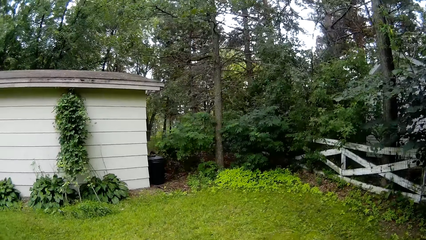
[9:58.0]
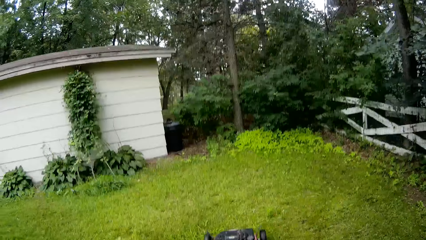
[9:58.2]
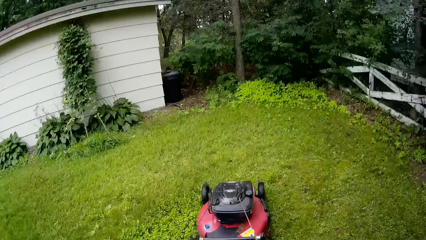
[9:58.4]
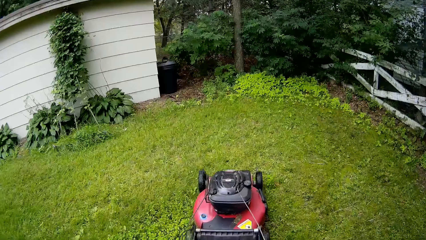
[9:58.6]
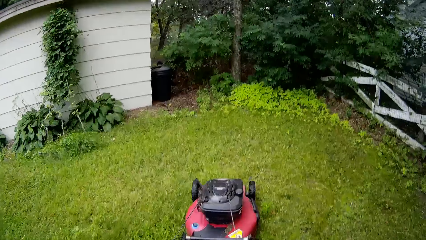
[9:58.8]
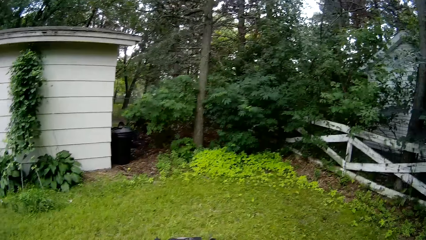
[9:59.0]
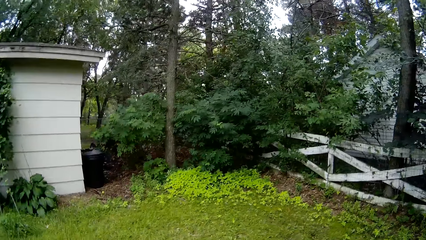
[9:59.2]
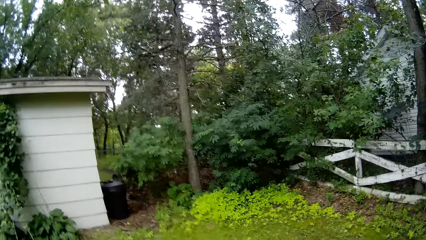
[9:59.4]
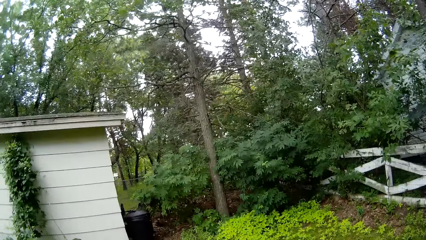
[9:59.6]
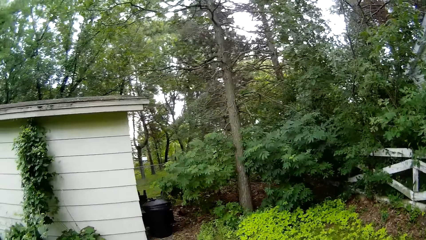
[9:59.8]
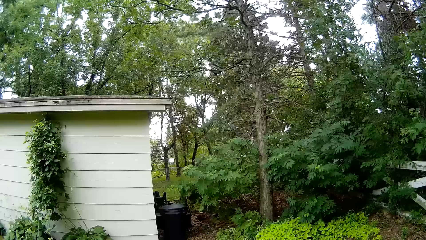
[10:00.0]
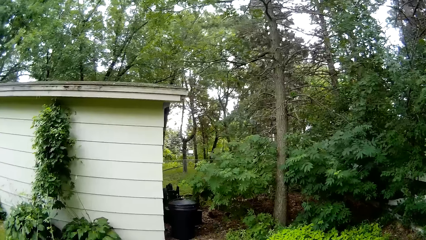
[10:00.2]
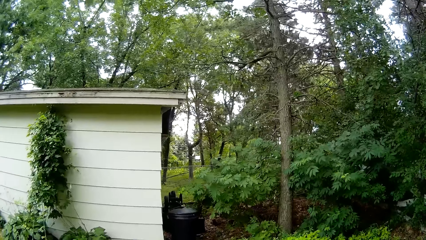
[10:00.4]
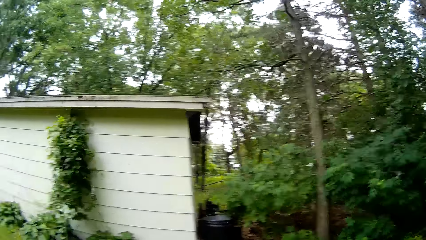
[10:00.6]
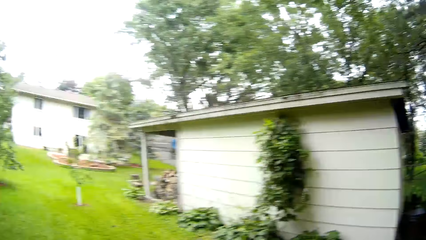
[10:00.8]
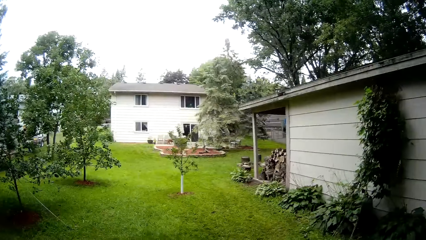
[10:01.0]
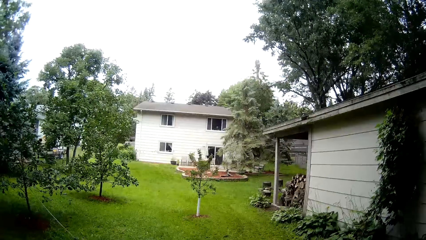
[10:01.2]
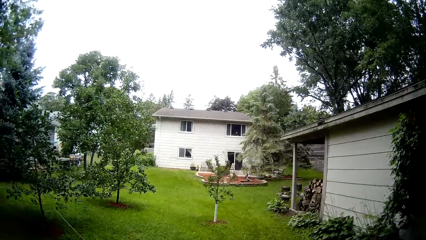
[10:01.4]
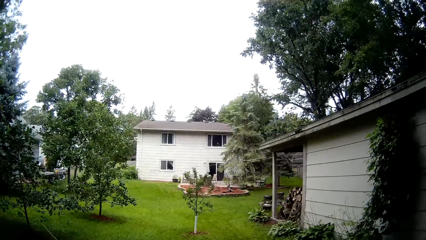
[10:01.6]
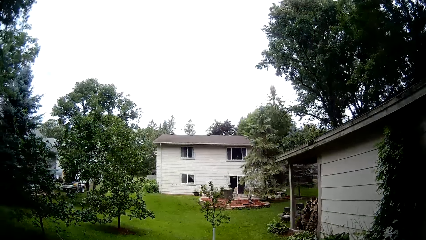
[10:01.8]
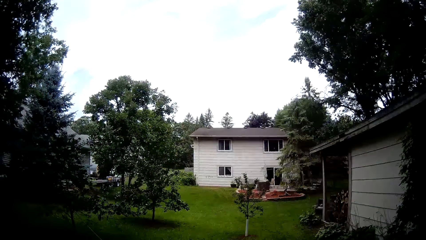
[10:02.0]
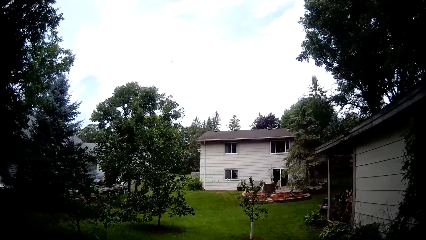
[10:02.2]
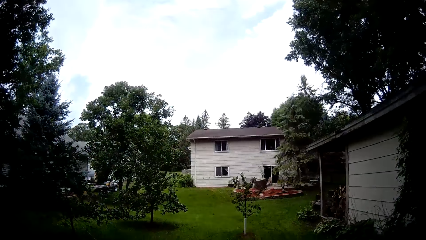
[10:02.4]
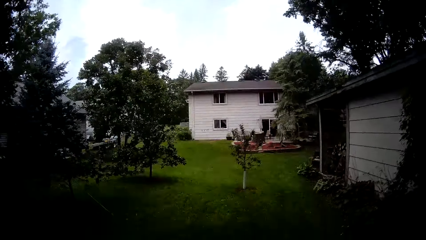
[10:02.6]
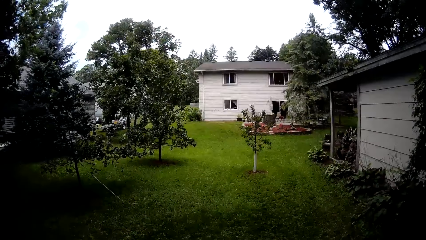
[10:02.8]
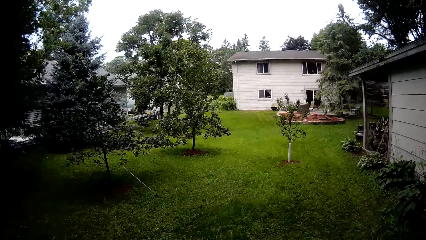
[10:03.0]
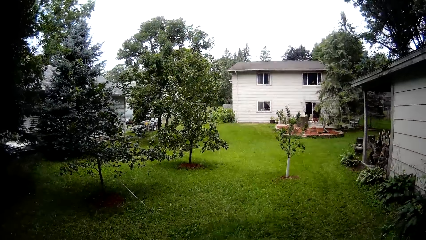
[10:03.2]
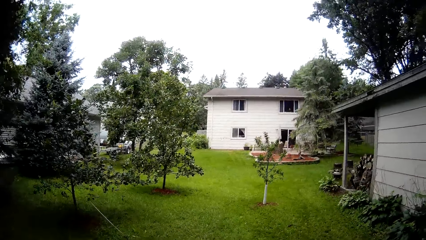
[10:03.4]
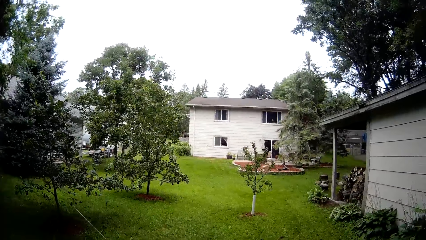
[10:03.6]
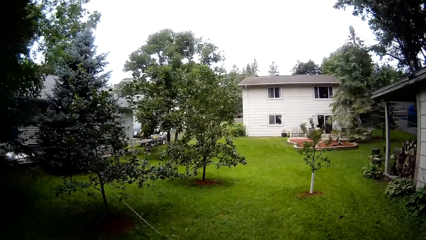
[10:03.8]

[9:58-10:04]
The camera wearer mows the lawn with a lawnmower.

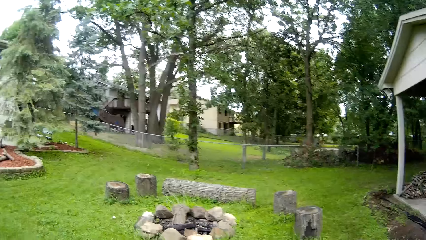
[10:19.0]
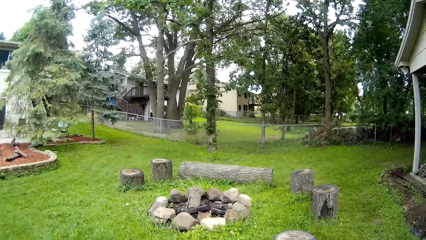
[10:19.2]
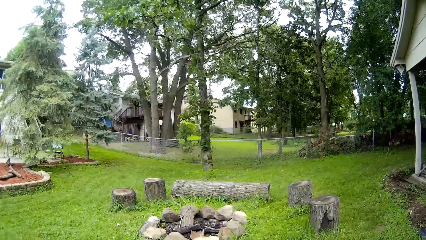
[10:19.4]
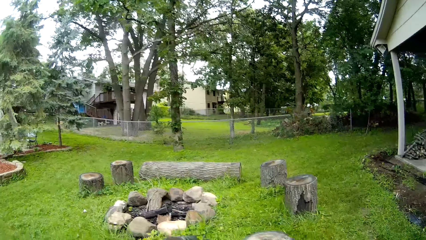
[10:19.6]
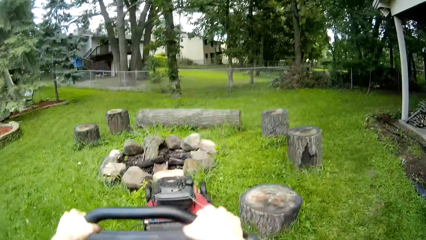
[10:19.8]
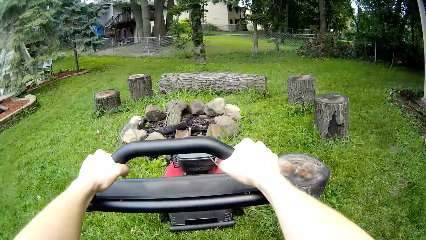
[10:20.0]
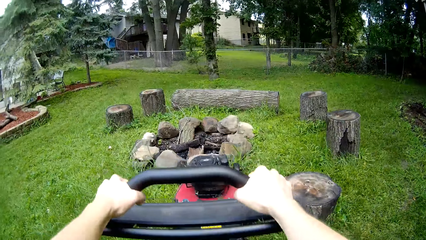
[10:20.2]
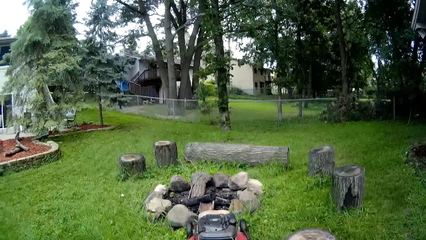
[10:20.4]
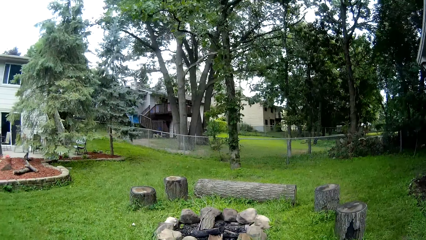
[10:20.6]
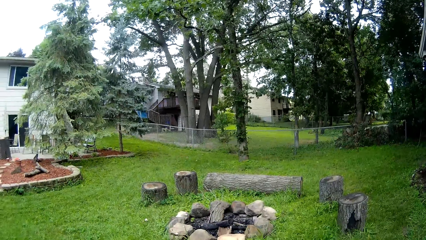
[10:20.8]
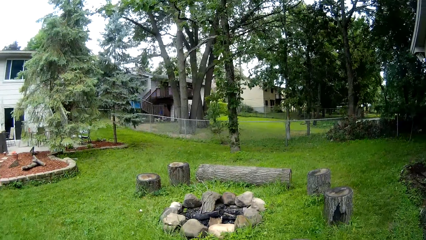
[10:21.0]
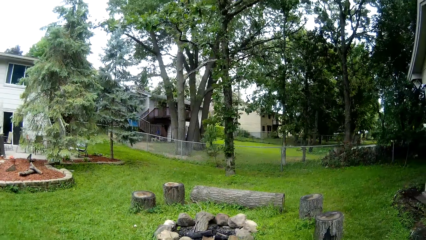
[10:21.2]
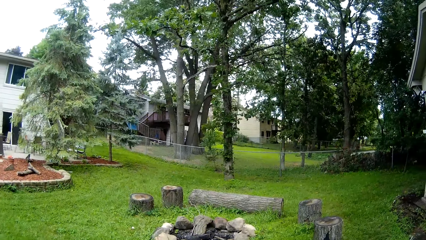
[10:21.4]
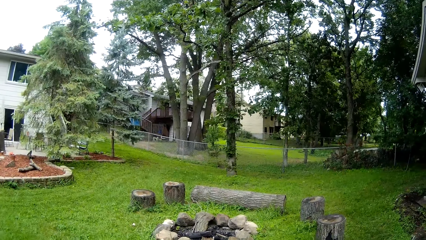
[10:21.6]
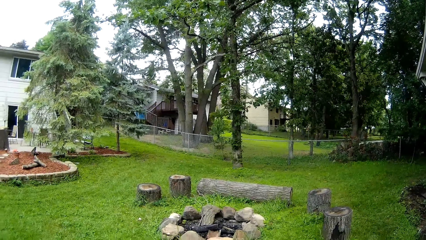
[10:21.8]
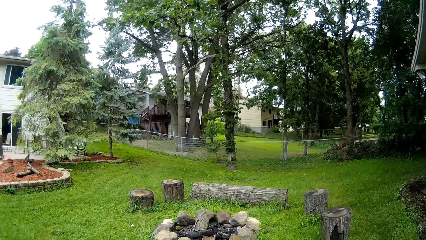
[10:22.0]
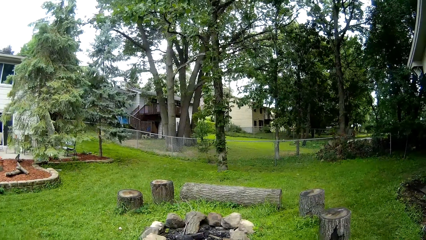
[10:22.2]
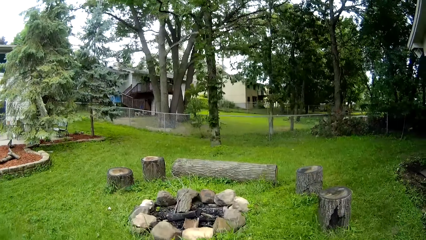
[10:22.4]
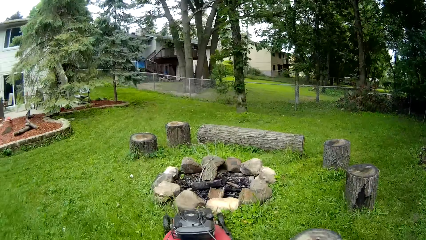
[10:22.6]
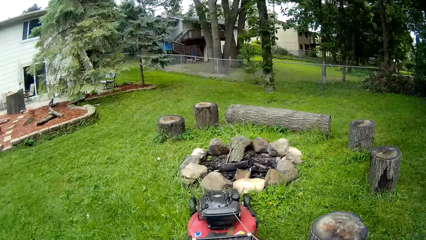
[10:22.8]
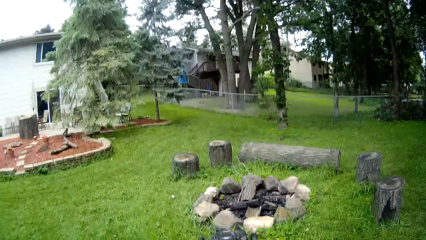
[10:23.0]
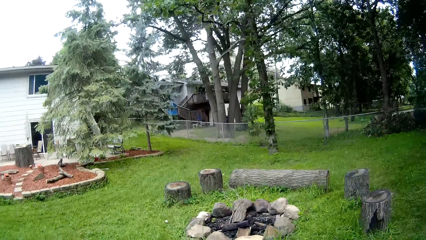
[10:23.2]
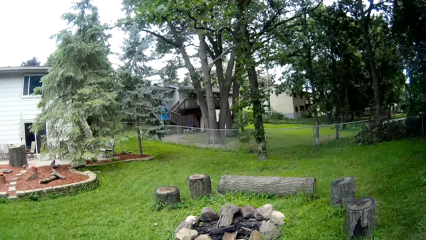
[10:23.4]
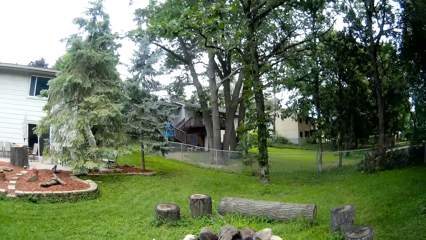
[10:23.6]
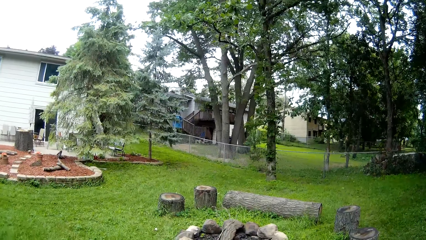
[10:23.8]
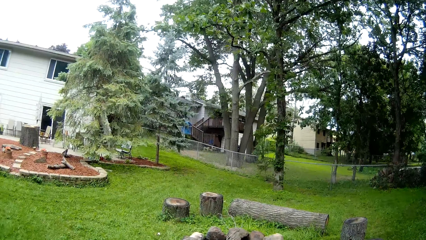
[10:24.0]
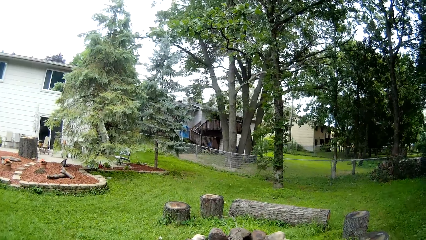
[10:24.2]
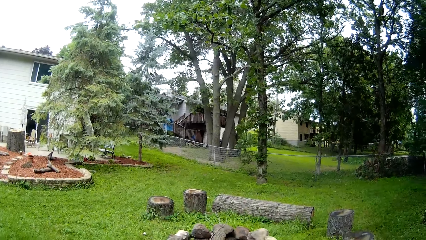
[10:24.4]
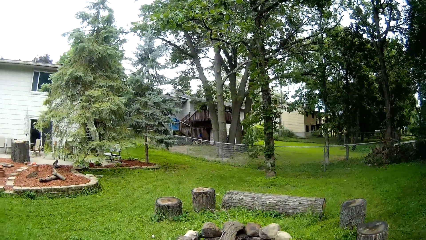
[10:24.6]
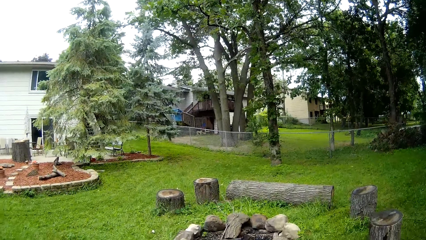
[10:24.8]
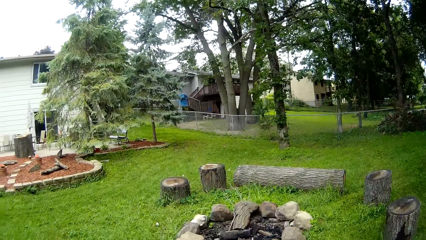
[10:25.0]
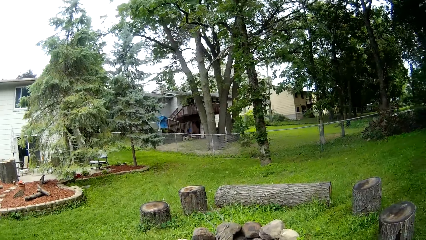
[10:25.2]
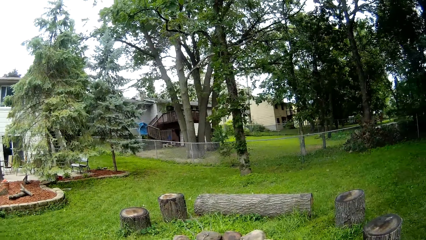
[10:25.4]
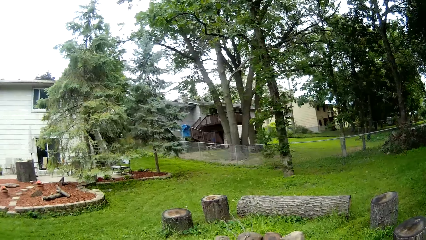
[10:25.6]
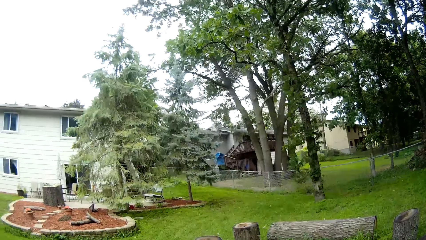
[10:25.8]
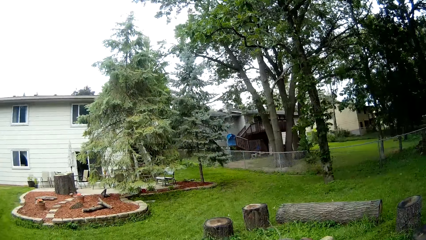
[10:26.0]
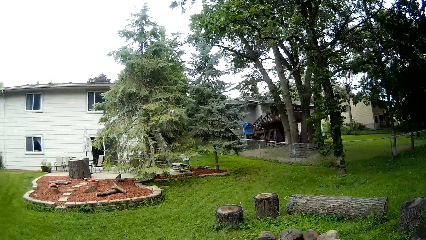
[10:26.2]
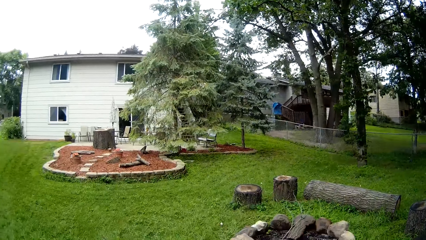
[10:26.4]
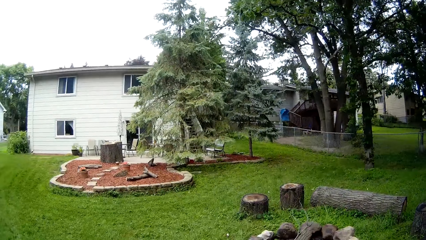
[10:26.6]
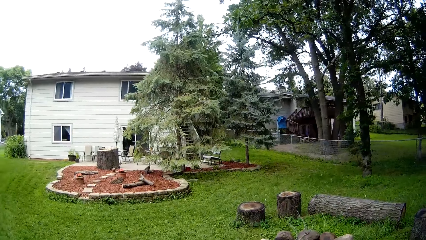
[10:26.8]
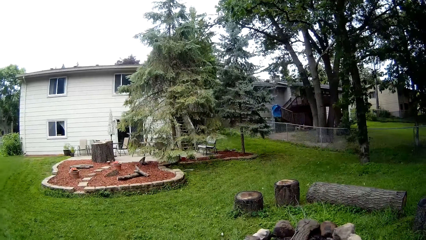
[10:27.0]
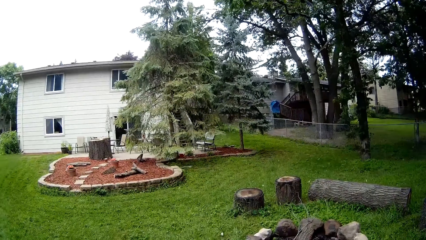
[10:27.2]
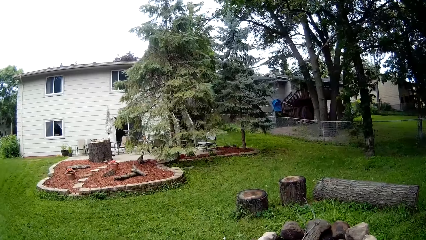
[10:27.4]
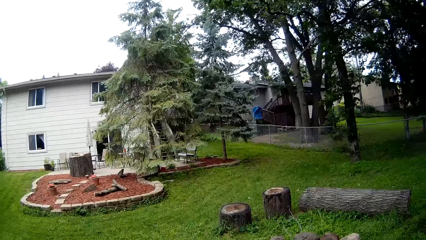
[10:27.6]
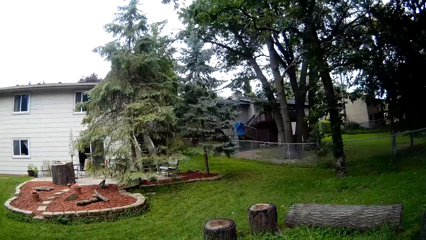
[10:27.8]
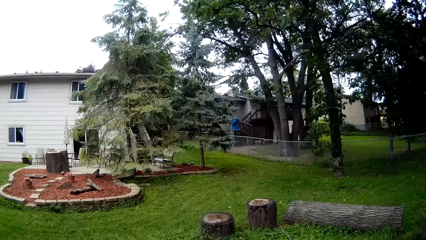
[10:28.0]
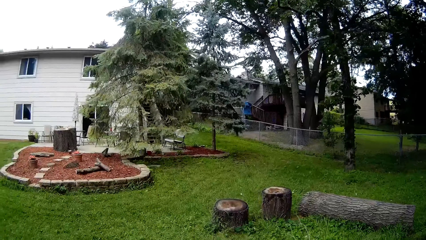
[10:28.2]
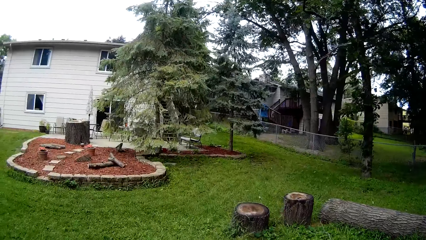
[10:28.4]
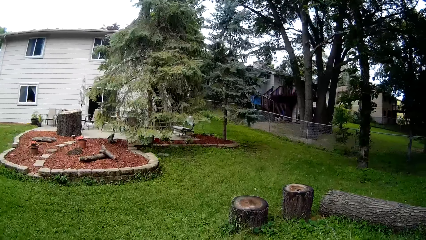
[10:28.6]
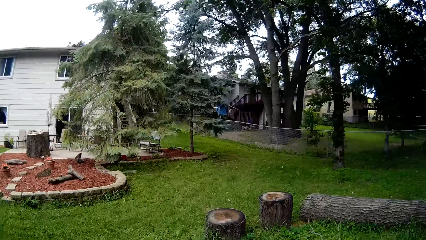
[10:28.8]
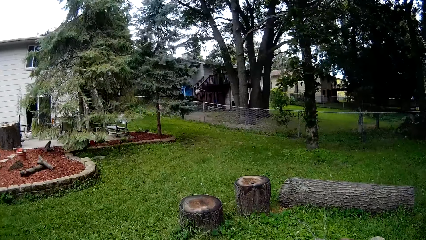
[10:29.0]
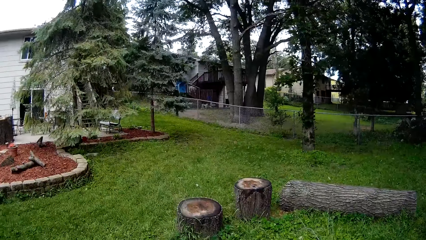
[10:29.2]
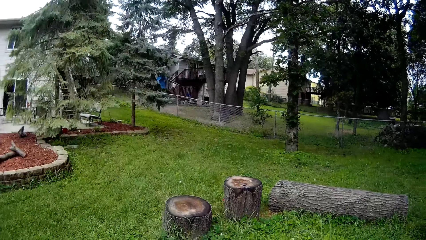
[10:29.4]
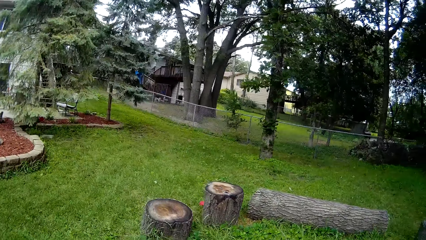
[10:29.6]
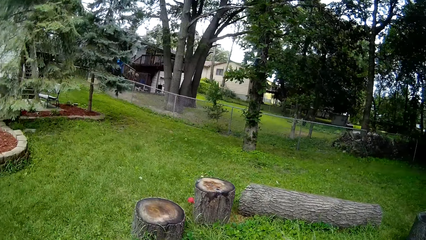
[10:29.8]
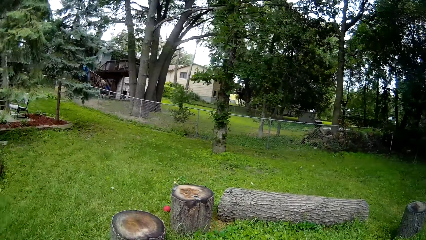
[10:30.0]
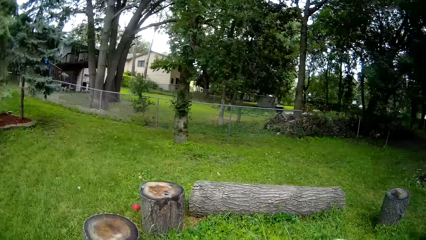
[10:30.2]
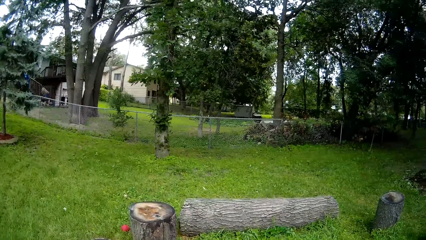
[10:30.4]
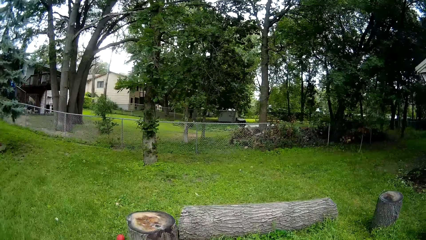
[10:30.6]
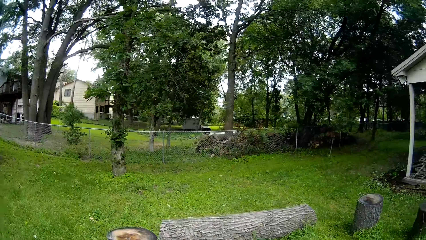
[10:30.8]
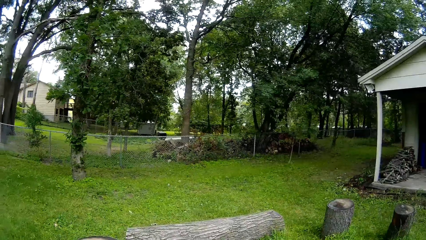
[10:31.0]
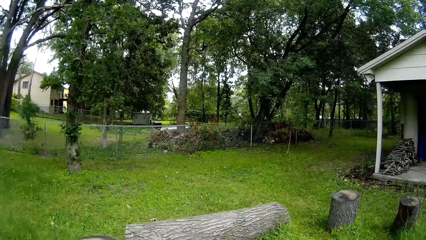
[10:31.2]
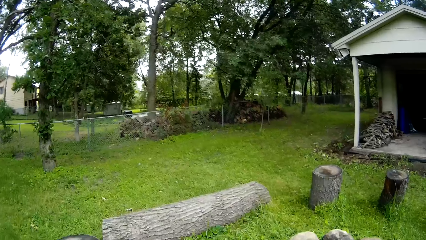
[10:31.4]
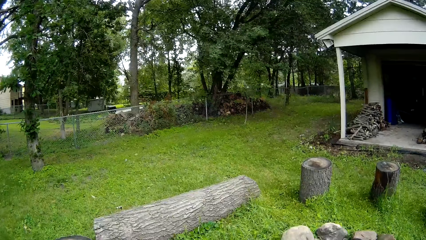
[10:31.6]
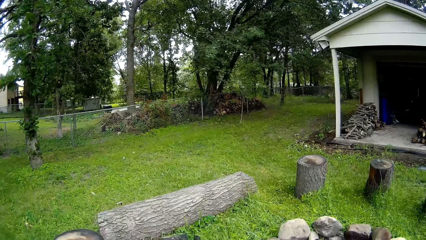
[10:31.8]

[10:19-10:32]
The camera wearer mows the lawn with a lawnmower. They mow the lawn with the lawnmower again.
